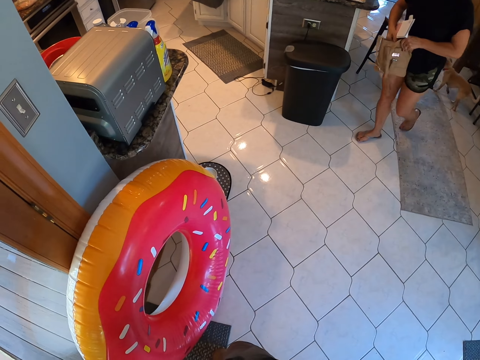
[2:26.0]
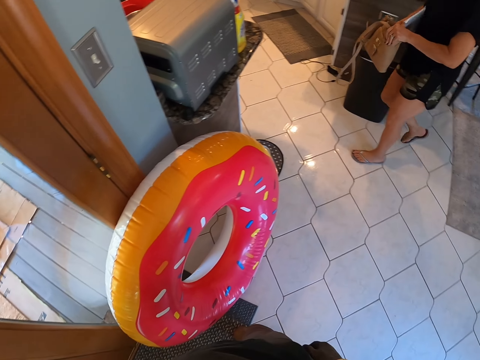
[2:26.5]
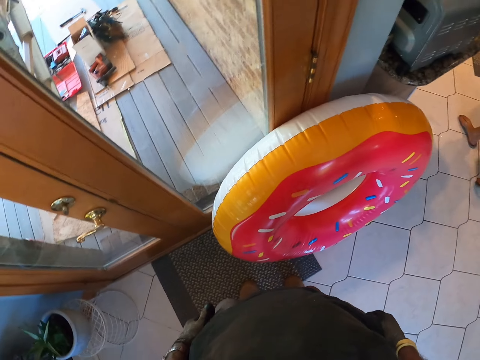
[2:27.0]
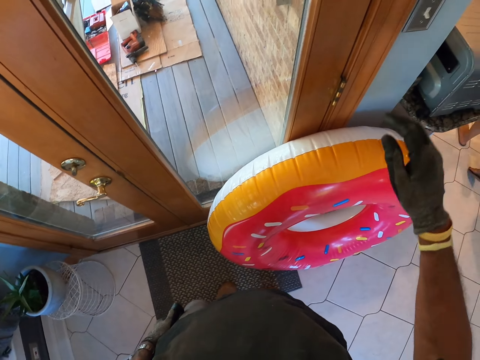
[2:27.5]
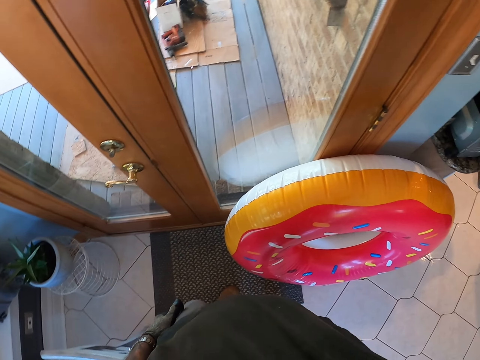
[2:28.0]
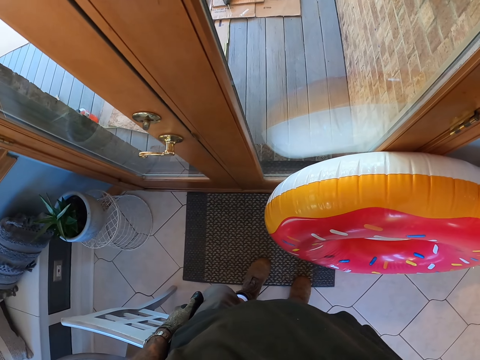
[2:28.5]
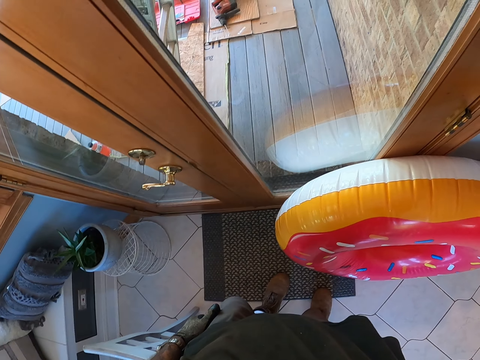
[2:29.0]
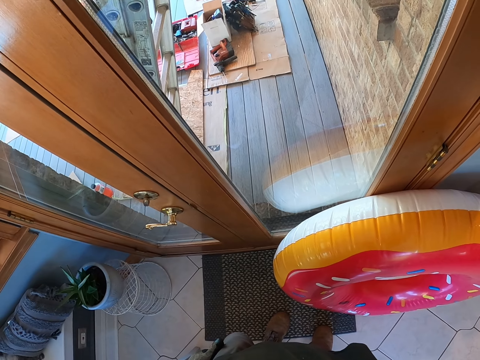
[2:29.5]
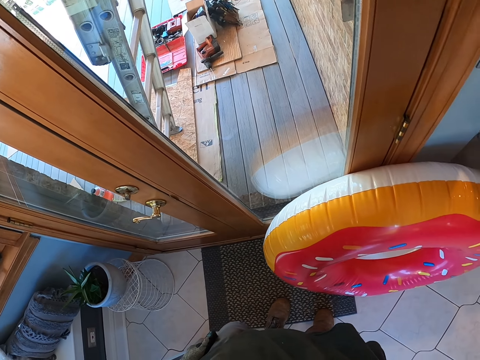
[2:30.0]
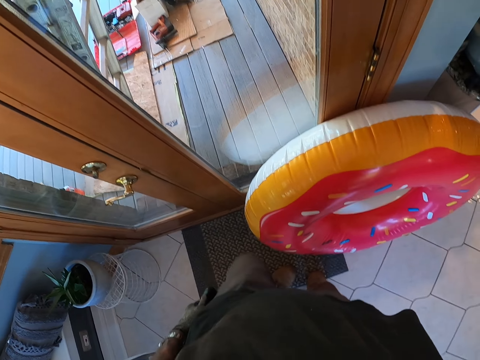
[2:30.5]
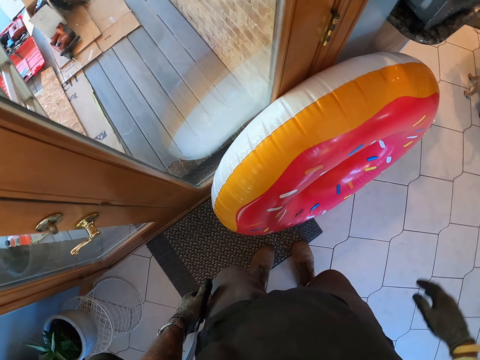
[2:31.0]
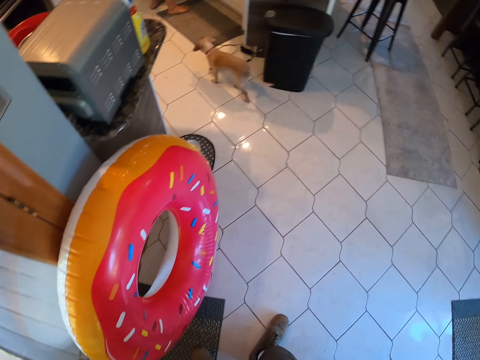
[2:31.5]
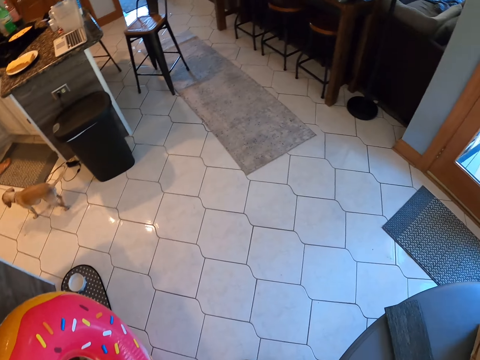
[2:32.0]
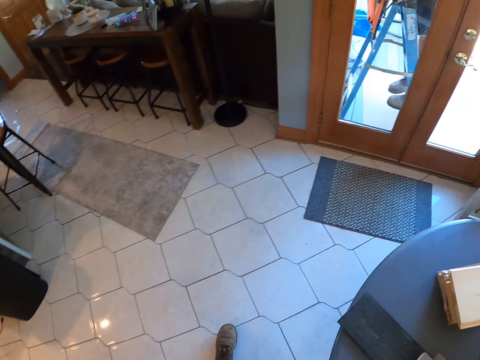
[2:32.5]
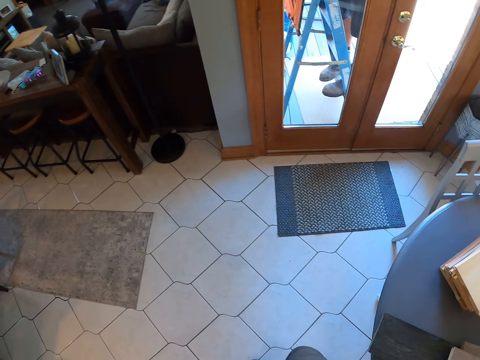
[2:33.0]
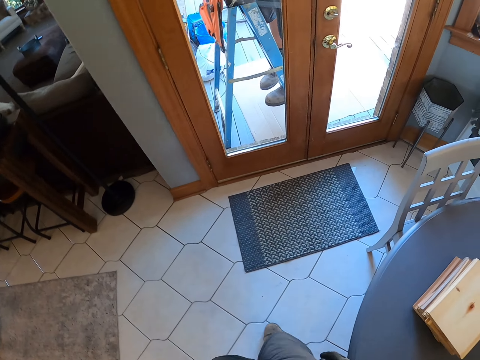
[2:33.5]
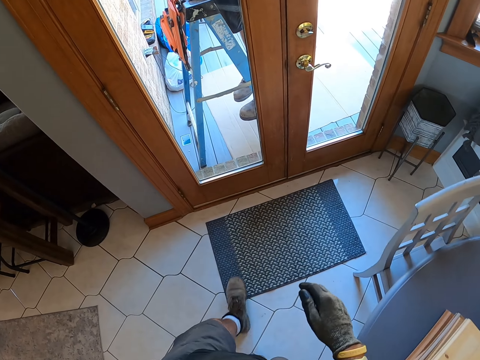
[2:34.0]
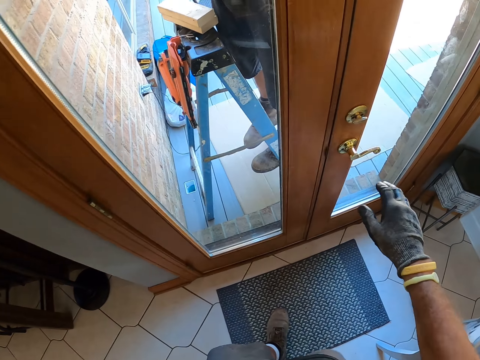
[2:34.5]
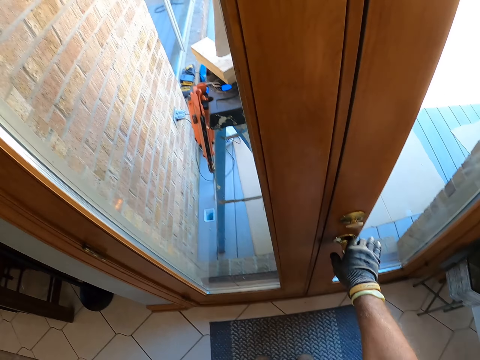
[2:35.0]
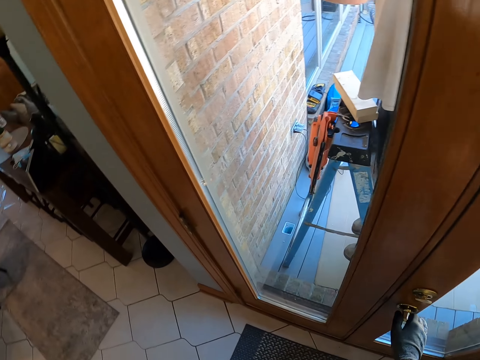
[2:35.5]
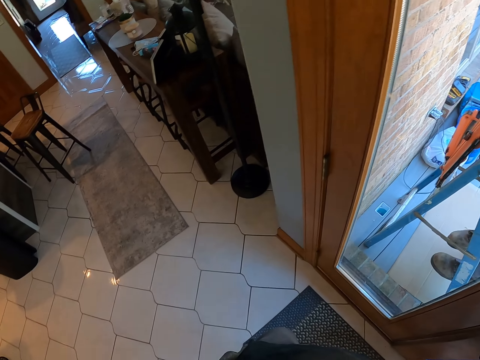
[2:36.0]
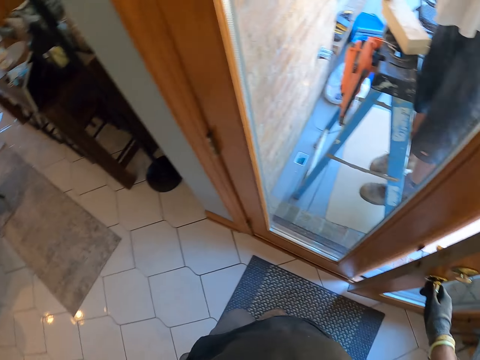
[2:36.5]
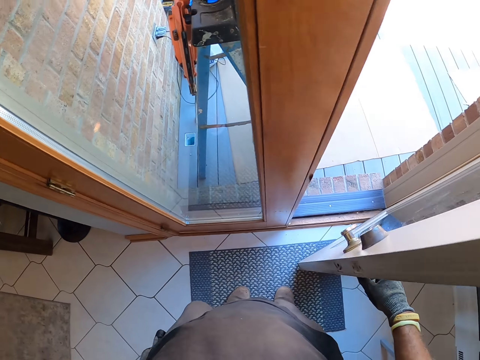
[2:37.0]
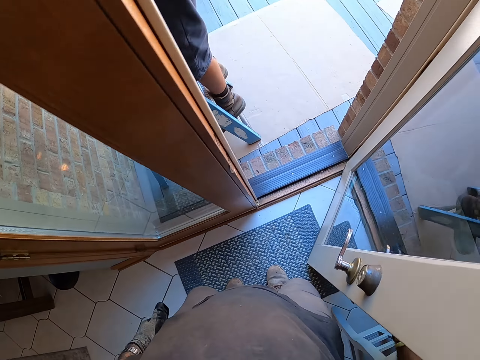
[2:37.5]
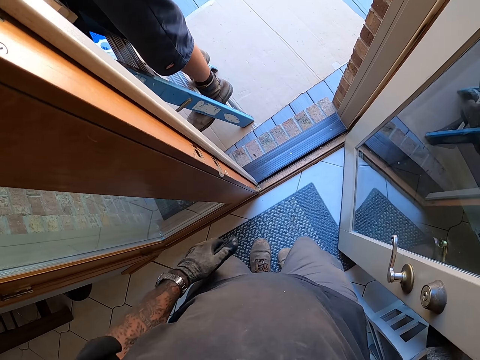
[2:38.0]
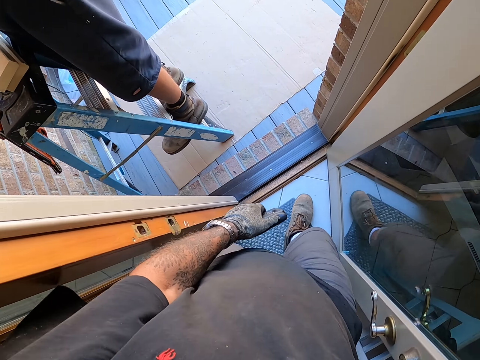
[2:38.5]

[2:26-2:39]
The camera wearer raises his hand. He adjusts the camera. He walks out. He walks around. He opens the door.

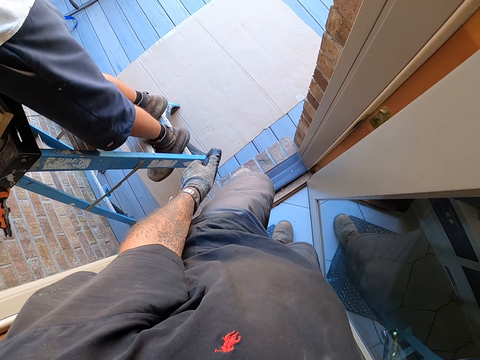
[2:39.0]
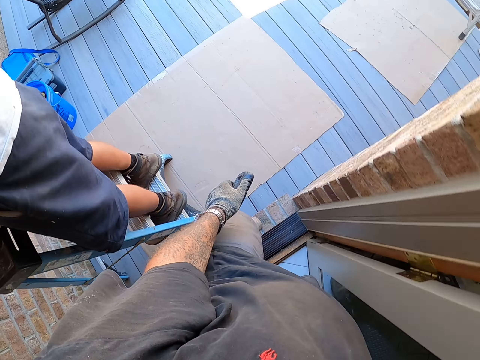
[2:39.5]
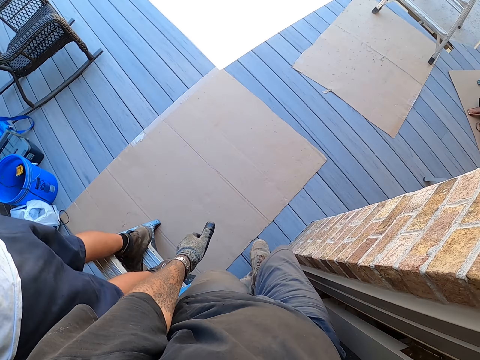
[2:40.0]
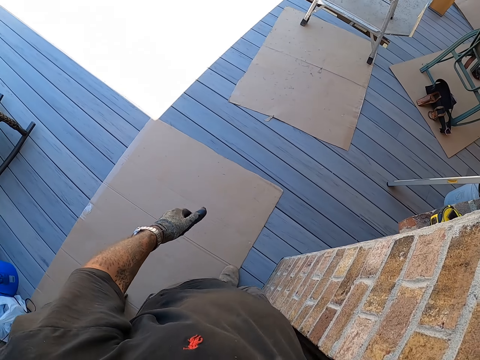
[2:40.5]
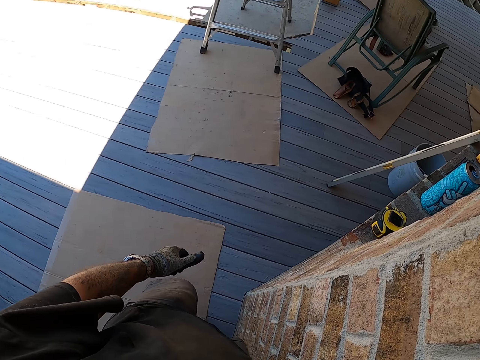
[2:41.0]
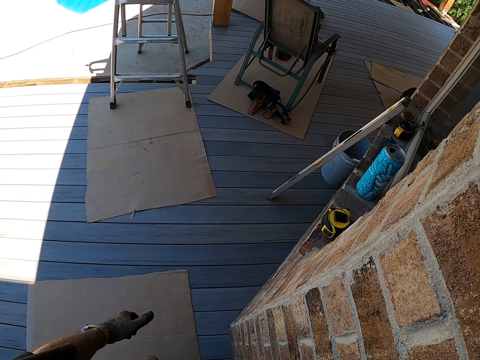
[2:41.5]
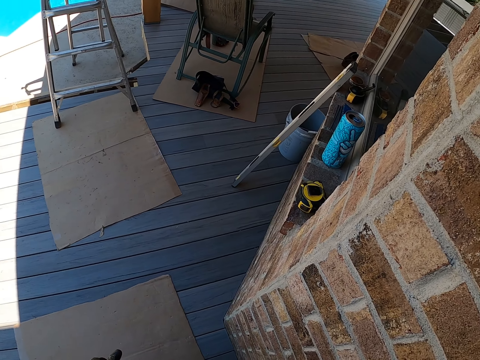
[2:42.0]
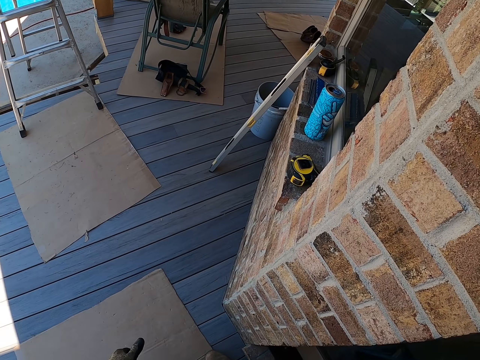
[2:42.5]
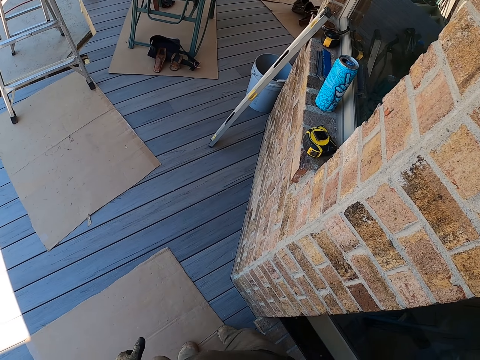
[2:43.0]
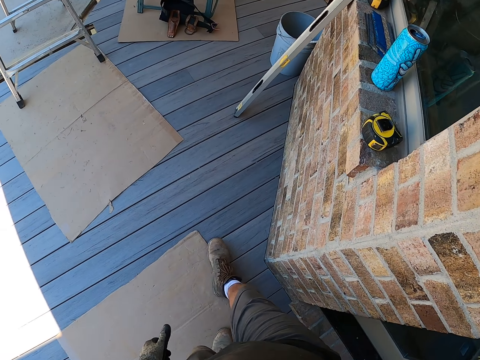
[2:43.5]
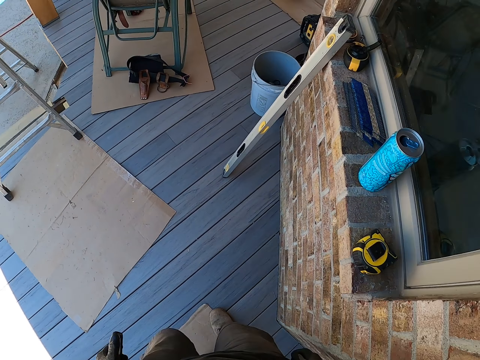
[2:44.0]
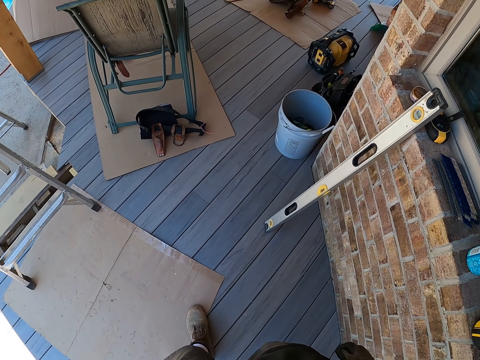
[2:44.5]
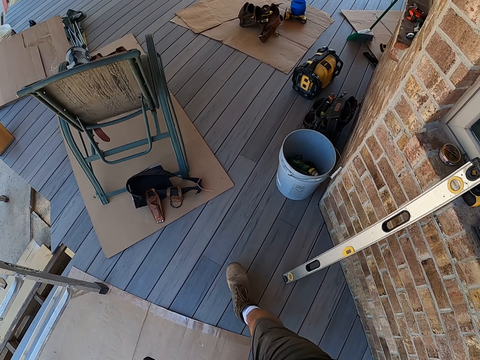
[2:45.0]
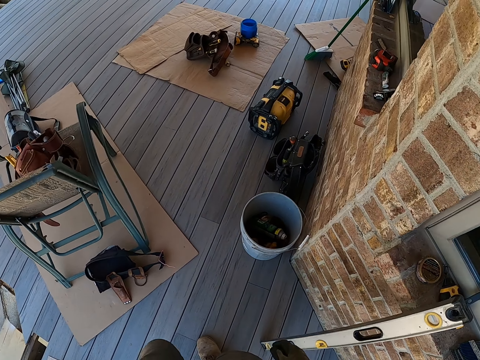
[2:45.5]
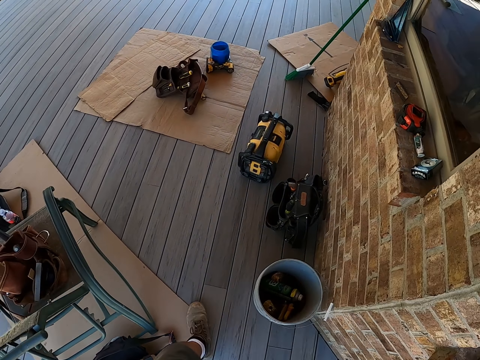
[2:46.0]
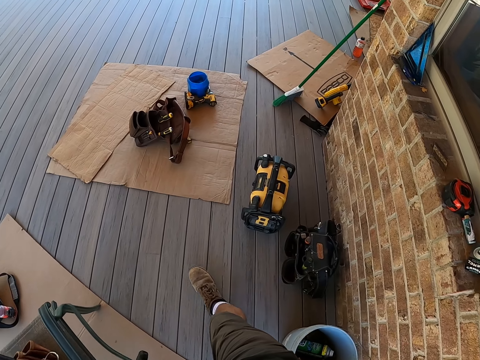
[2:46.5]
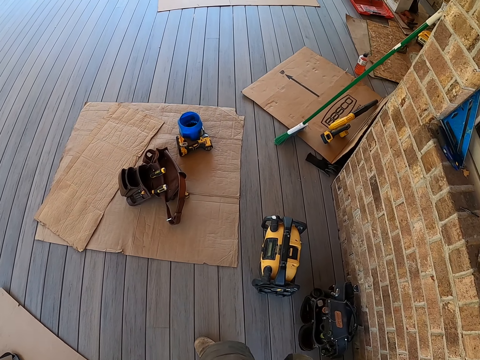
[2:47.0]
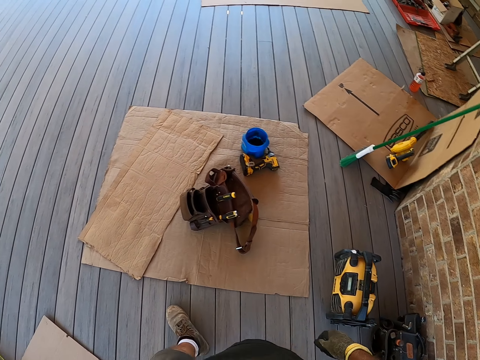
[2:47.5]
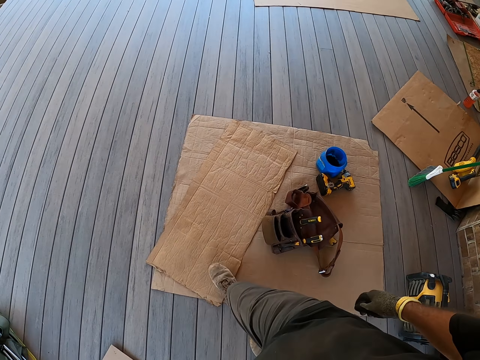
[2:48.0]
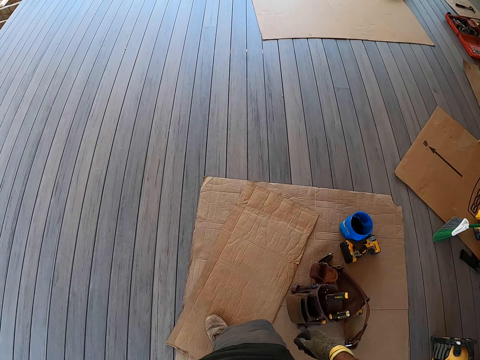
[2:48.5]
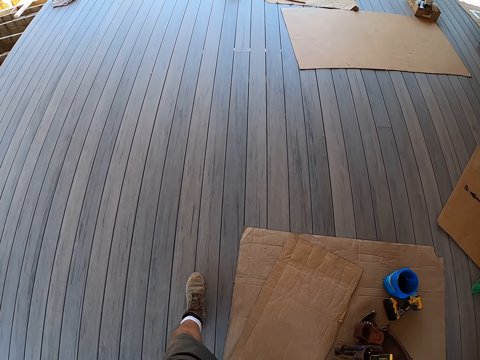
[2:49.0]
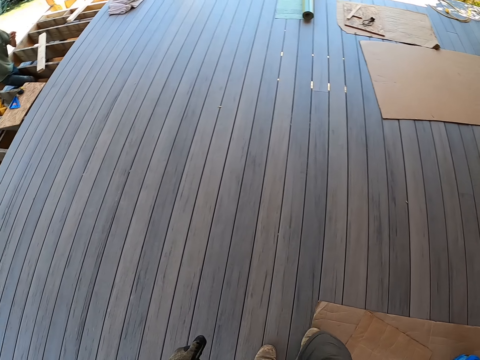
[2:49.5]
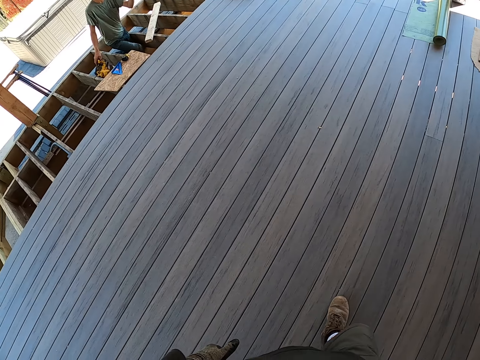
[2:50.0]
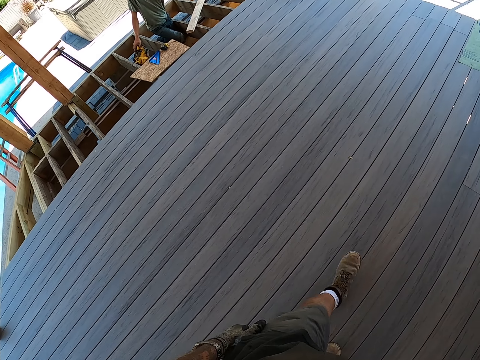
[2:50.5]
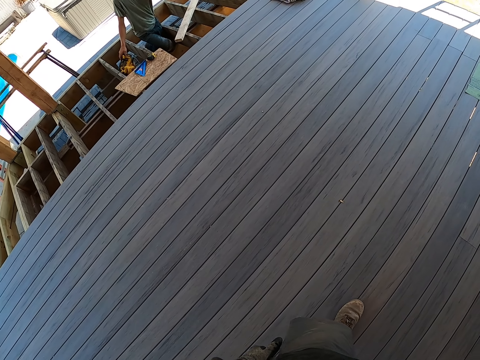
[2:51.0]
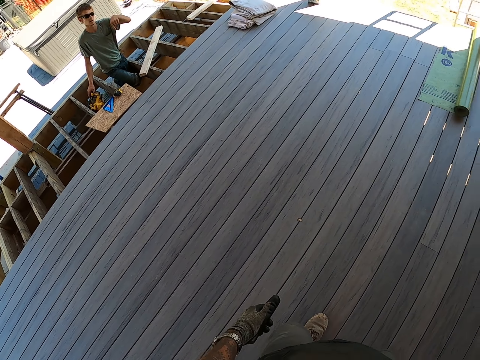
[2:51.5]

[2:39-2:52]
The camera wearer closes the door. They walk around the building.
